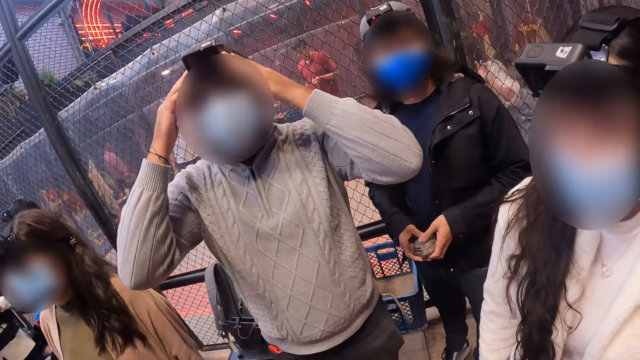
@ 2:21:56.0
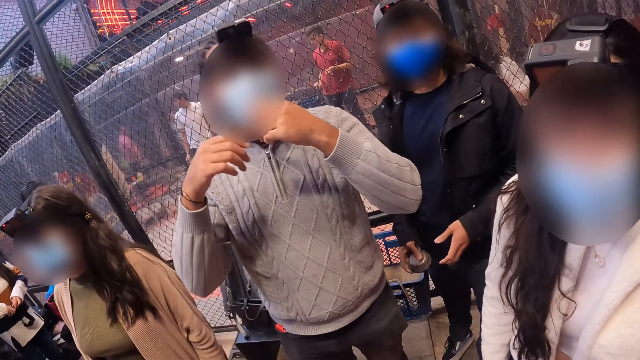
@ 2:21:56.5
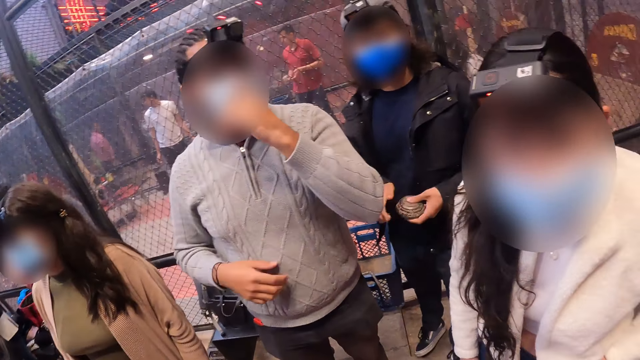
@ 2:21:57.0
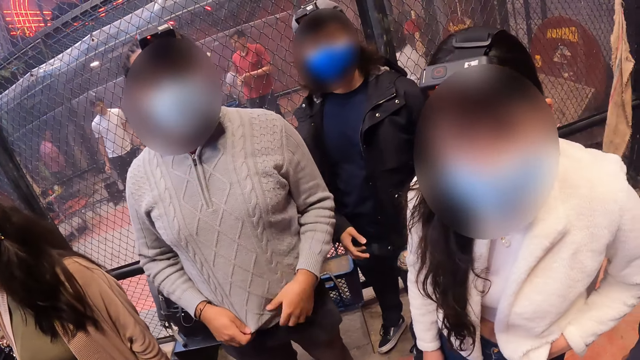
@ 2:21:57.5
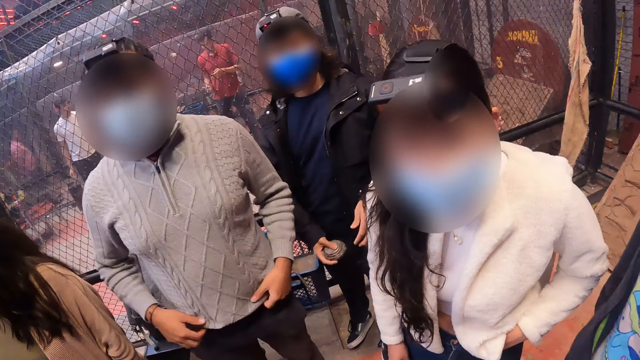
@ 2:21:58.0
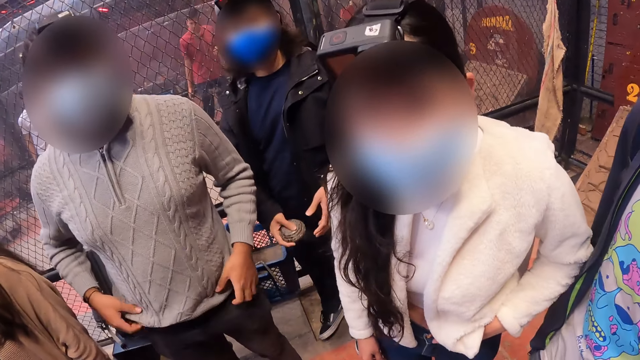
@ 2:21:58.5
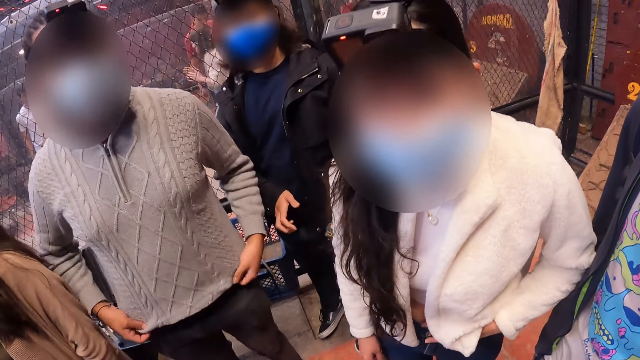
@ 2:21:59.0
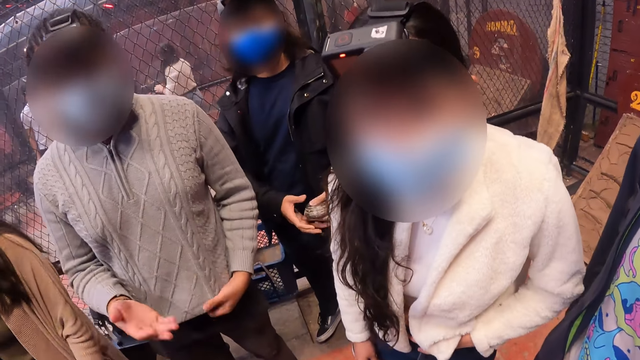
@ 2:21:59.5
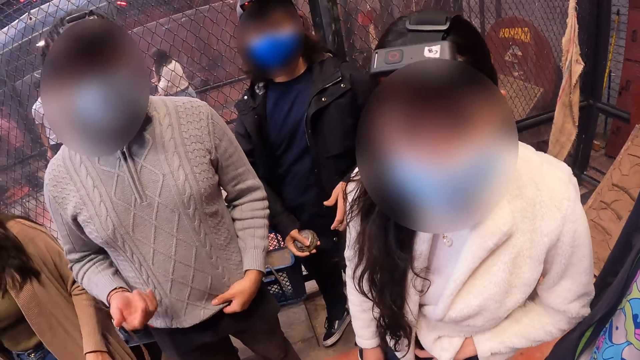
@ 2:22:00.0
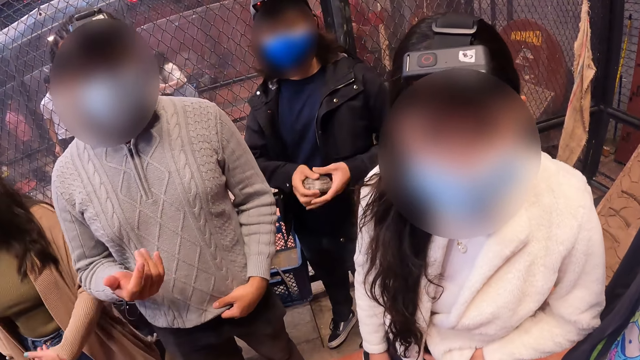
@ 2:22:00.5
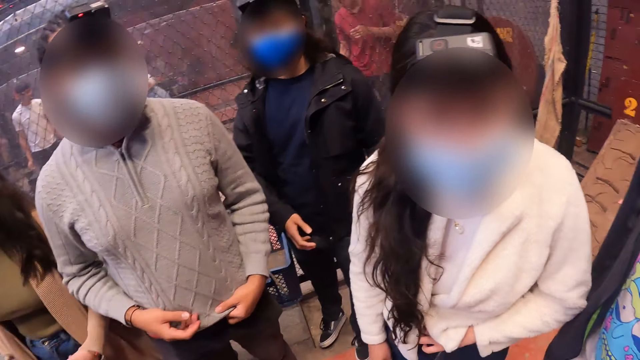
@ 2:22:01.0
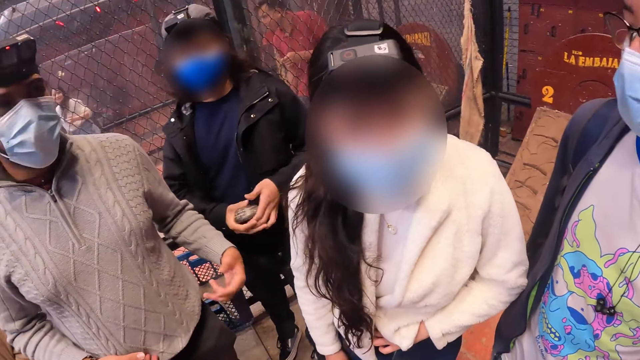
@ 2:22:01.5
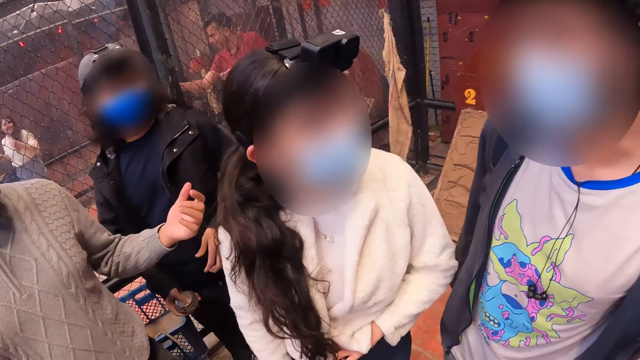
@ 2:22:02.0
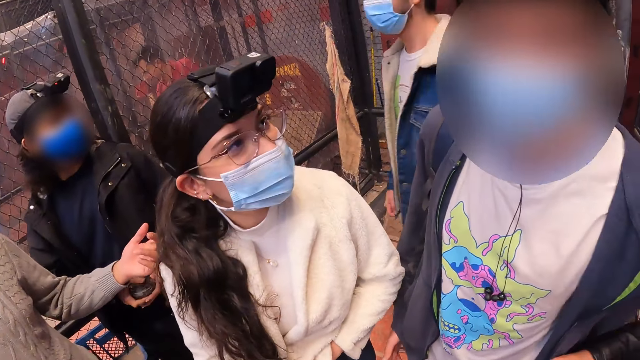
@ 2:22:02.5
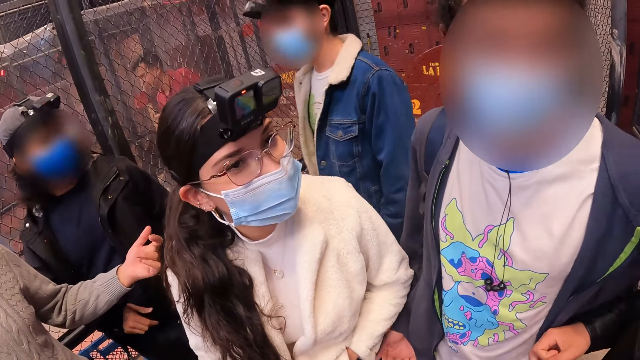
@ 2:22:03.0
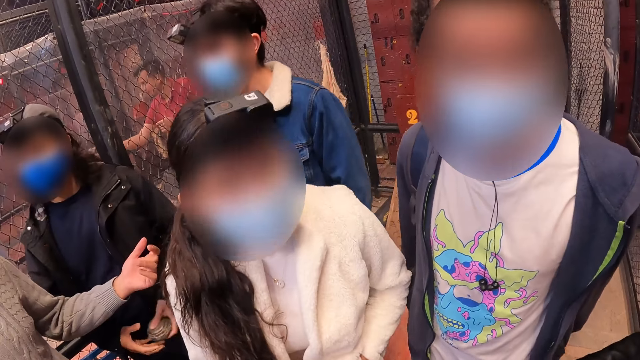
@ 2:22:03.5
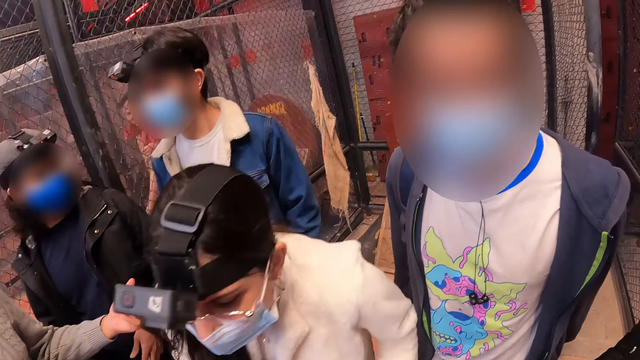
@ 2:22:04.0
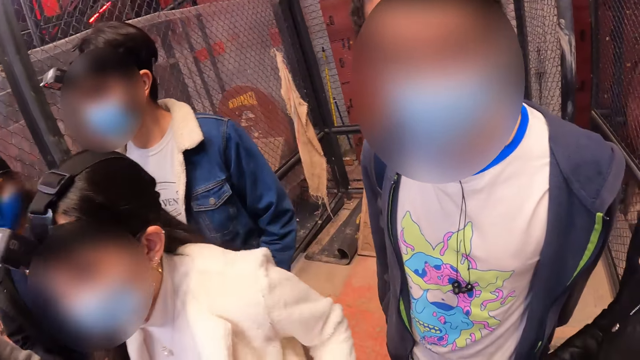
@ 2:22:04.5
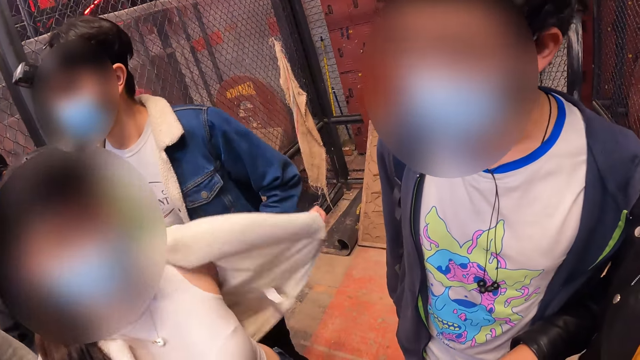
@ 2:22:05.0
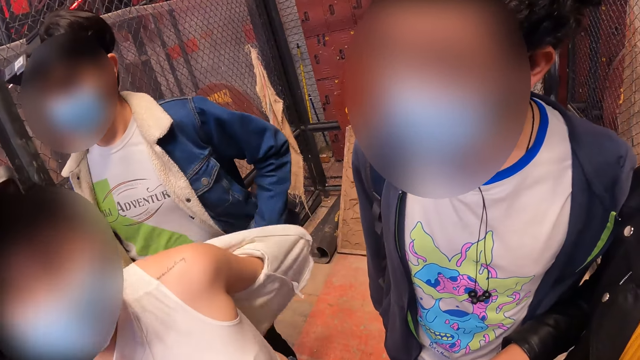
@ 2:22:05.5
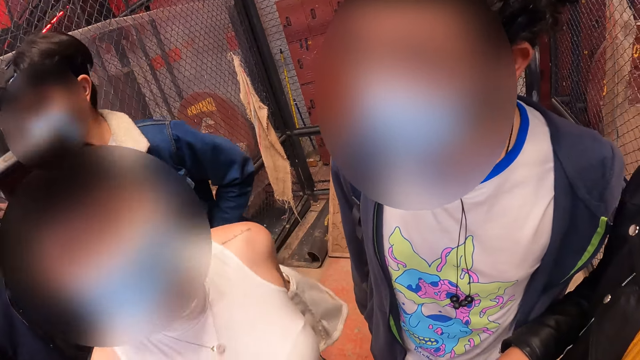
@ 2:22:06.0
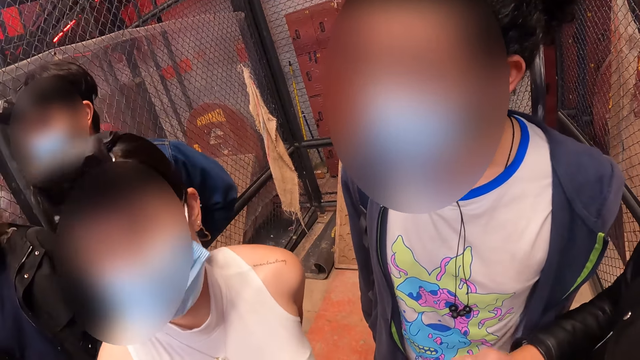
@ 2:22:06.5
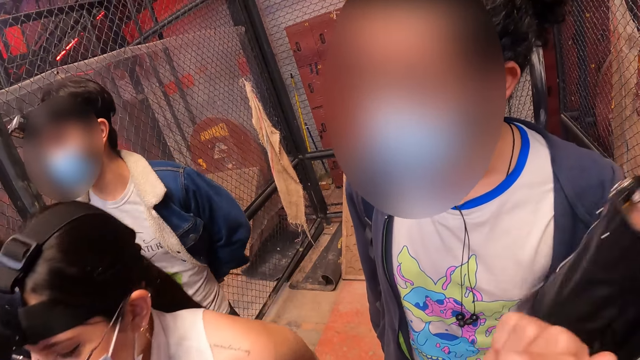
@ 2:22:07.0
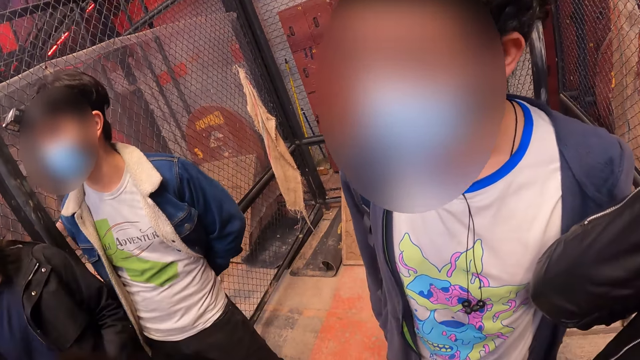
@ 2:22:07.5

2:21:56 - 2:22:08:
The camera wearer interacts with a man and a woman. Another woman takes off a jacket with both hands.

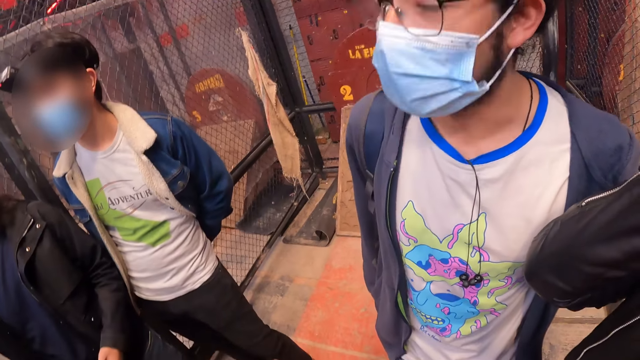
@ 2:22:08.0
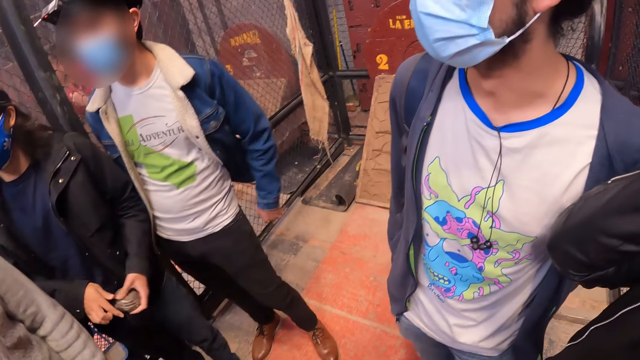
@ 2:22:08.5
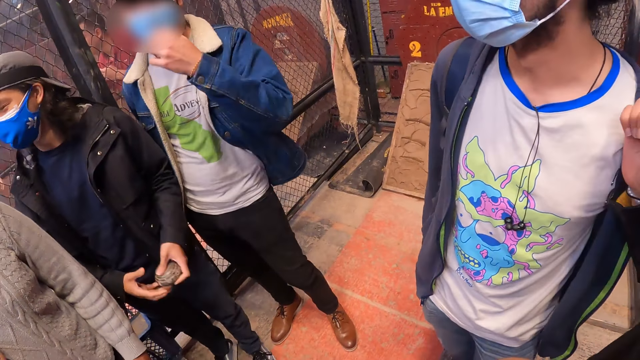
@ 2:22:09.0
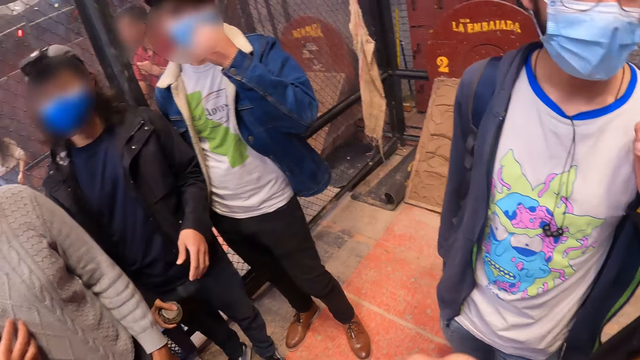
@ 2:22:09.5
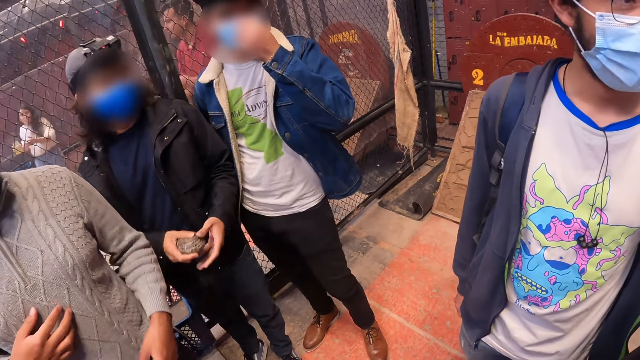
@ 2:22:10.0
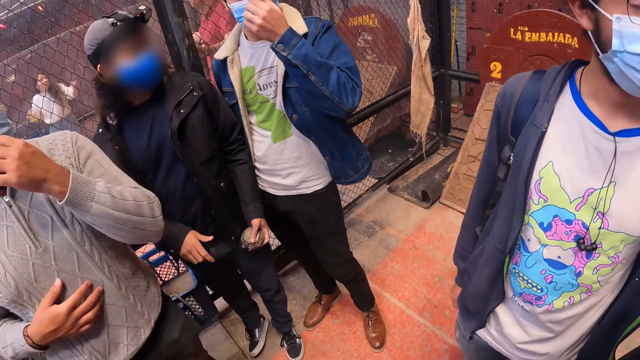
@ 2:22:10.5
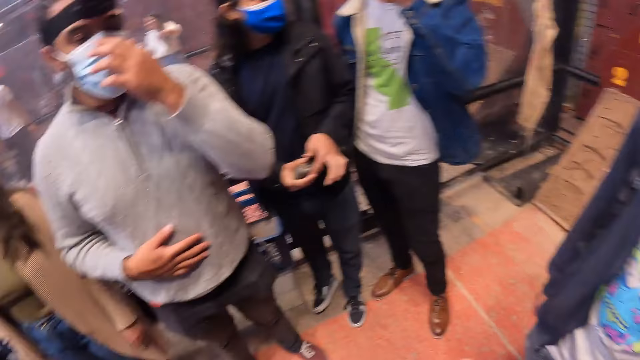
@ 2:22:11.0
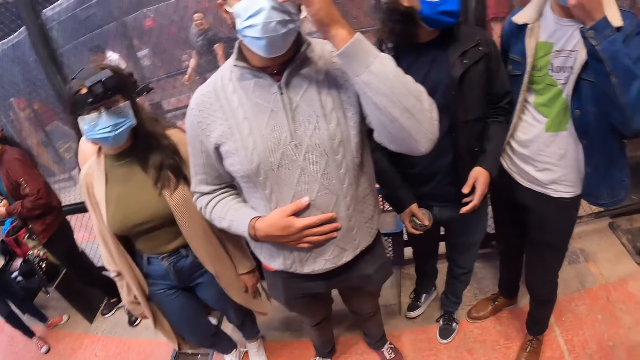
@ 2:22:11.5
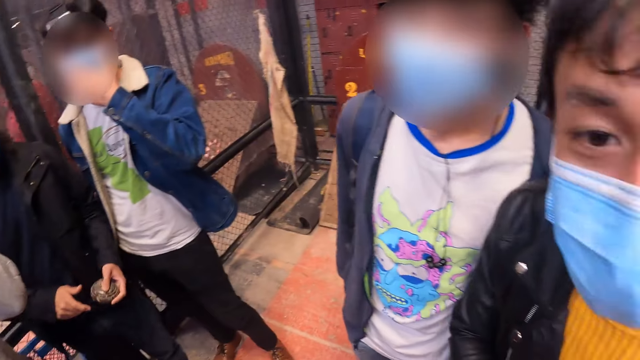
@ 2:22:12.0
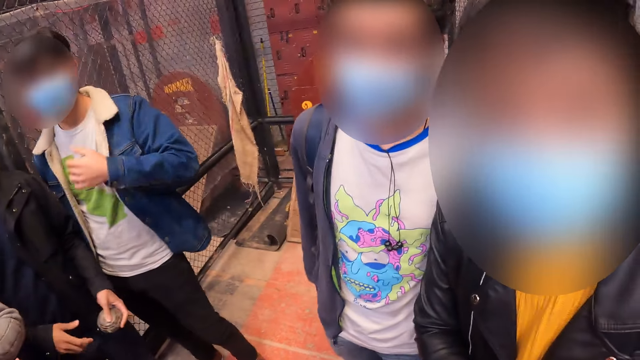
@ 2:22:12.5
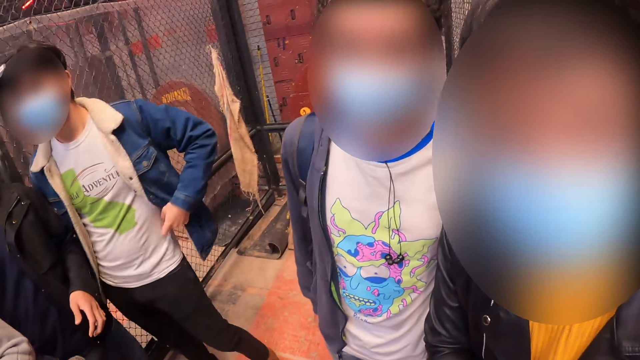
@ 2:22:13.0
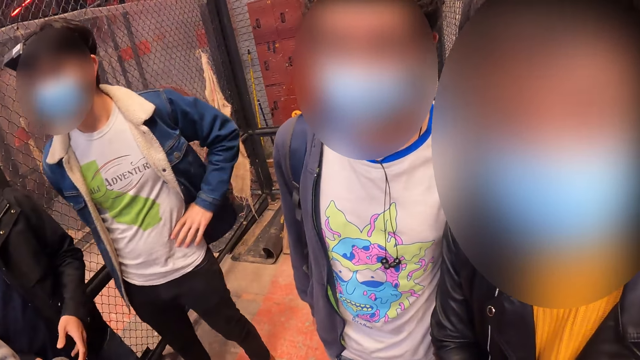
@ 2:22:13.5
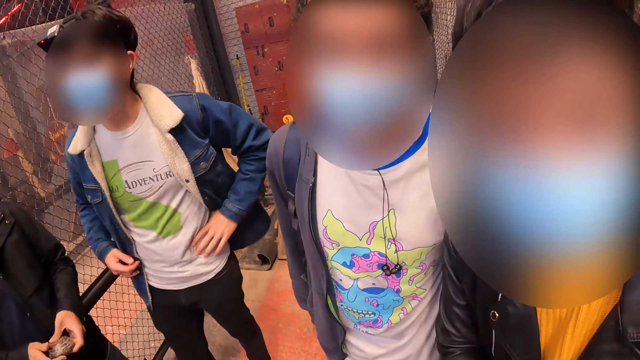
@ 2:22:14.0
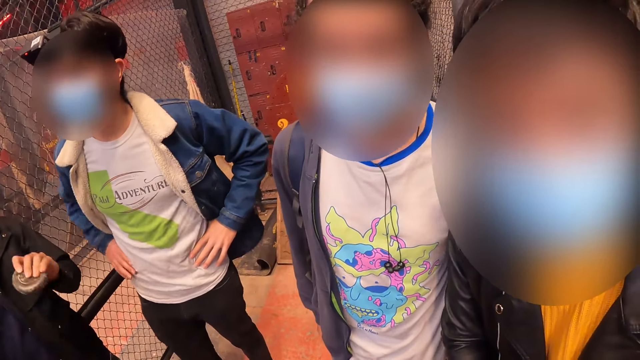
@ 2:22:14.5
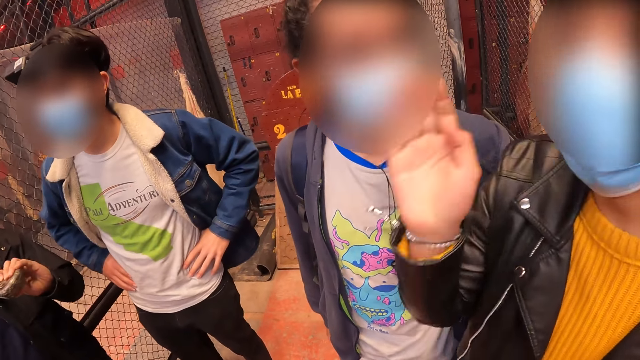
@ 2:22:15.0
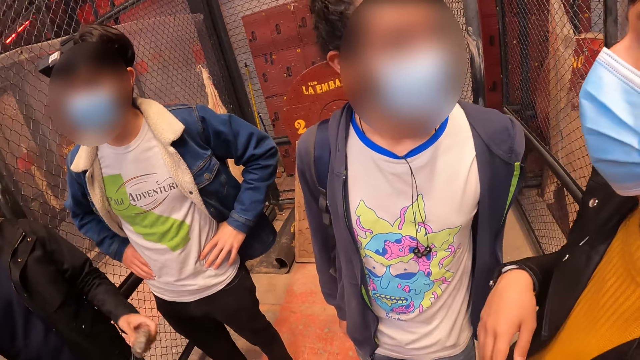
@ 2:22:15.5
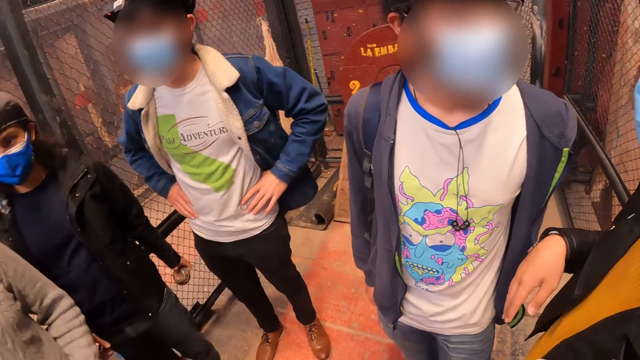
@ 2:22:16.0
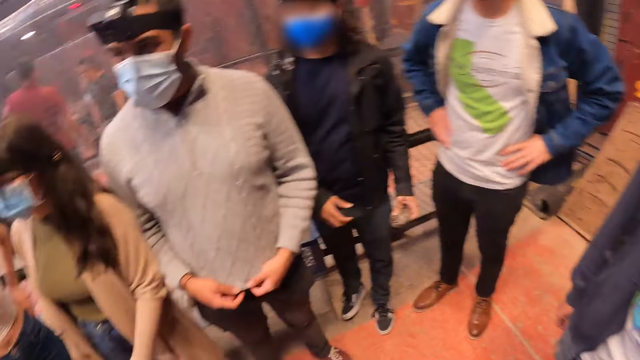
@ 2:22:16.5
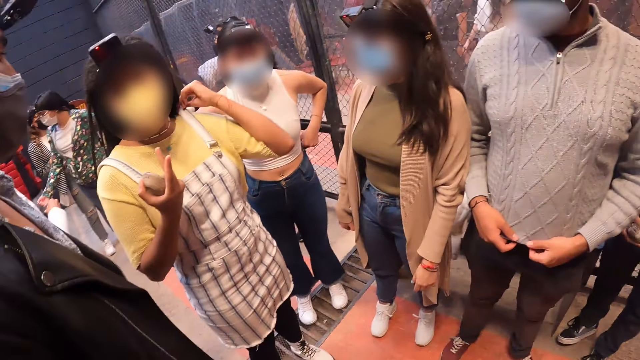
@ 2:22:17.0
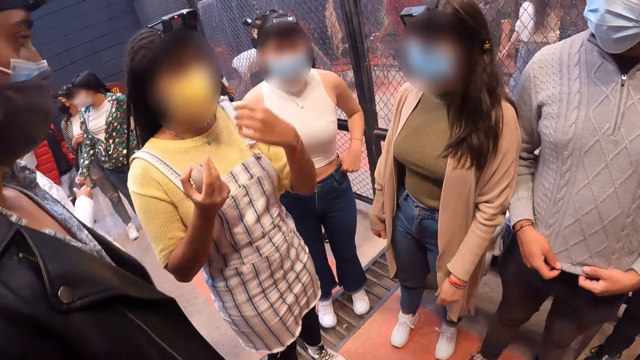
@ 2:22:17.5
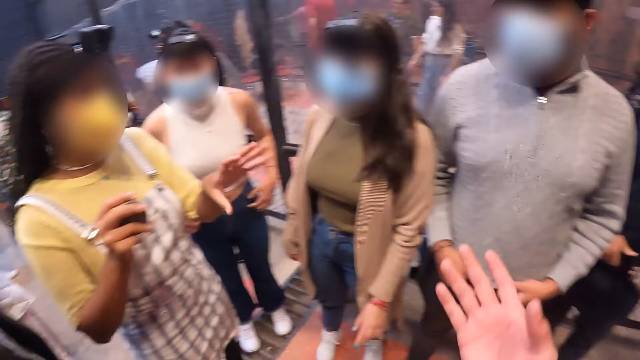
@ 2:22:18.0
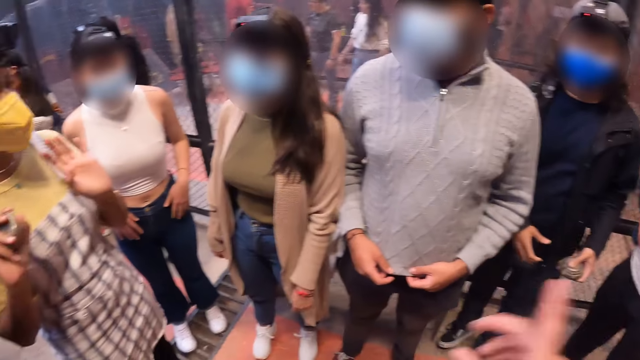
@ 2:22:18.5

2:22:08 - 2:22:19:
A man adjusts a facemask on his face with his left hand. The camera wearer interacts with another man and a third man. They look around. A man talks to the camera wearer. A woman holds a metal puck in her right hand.
